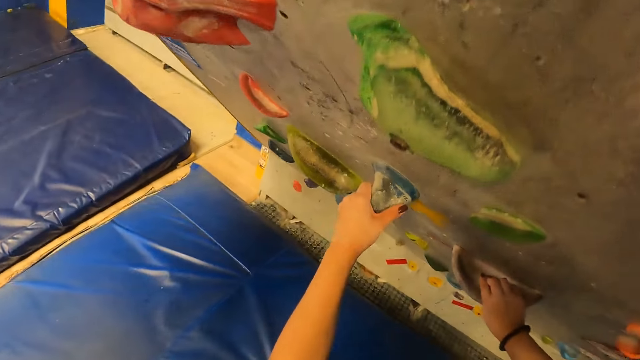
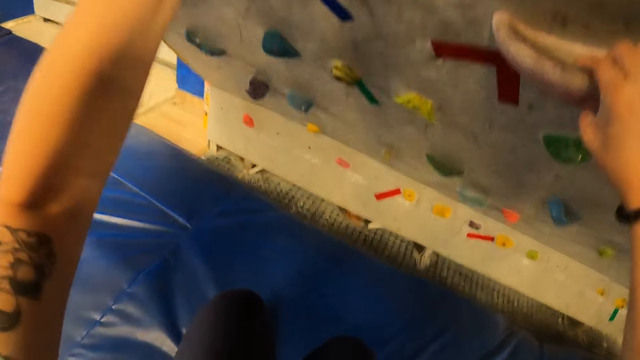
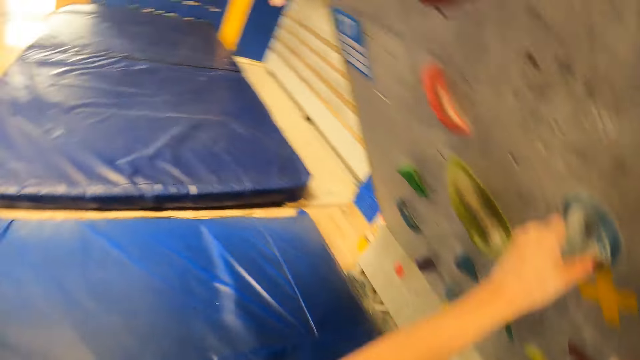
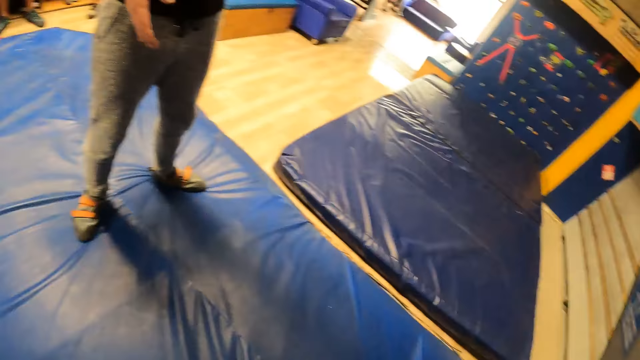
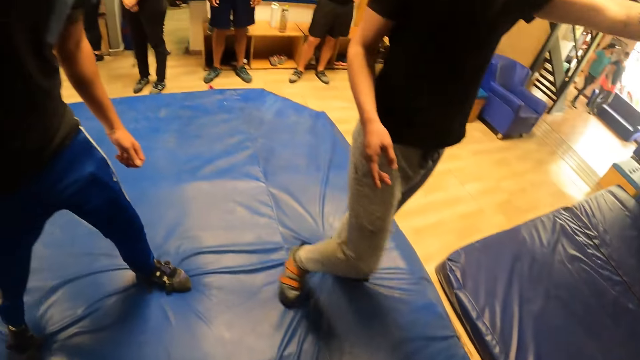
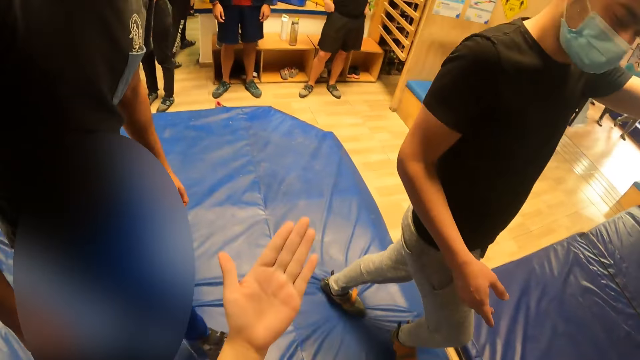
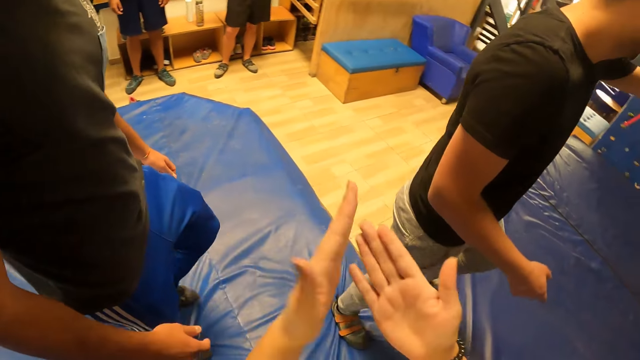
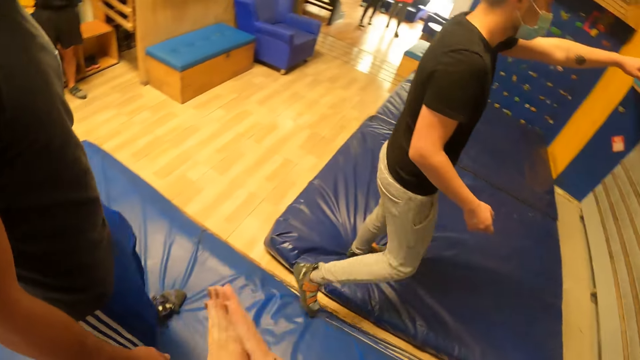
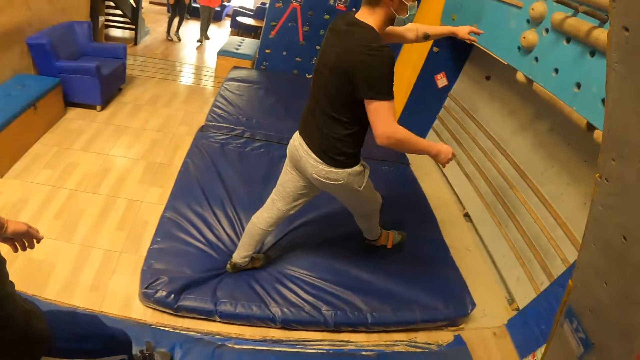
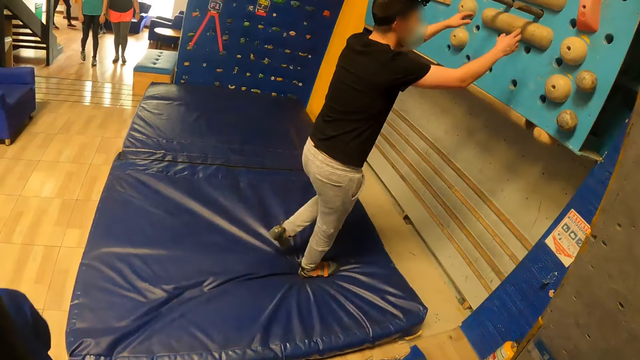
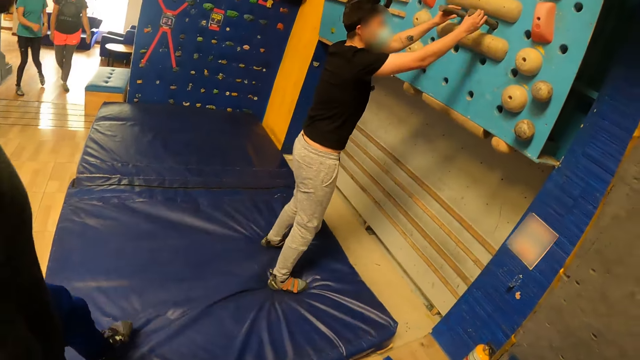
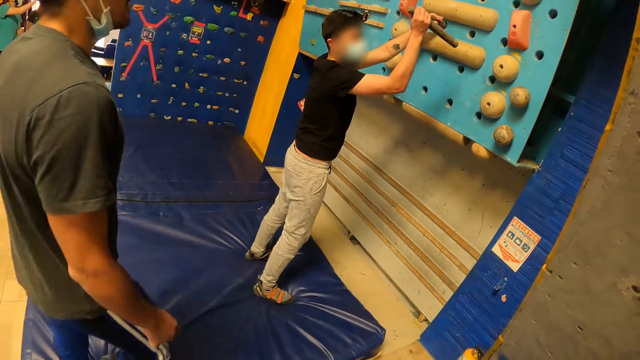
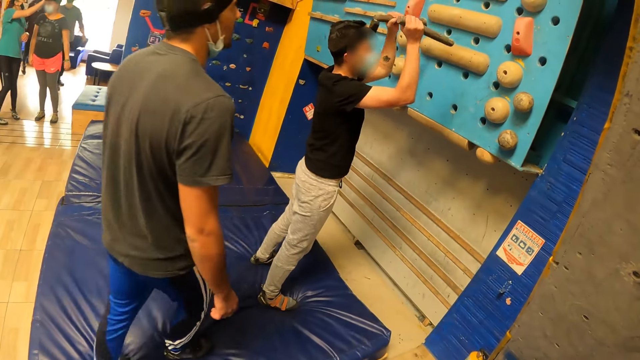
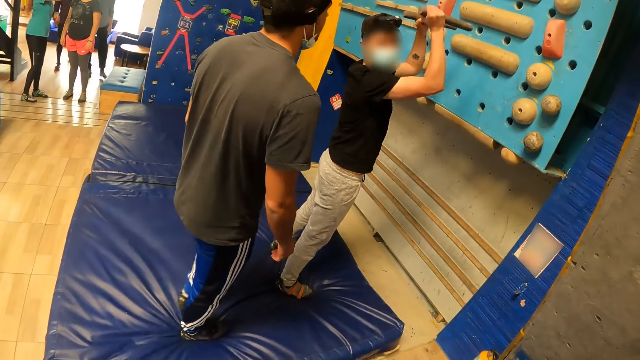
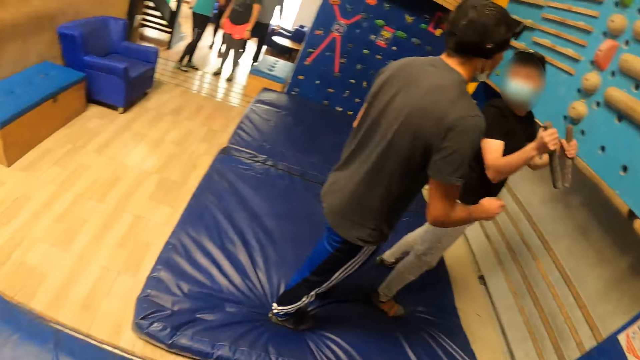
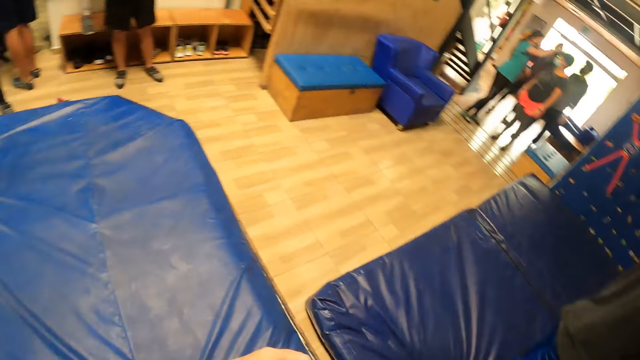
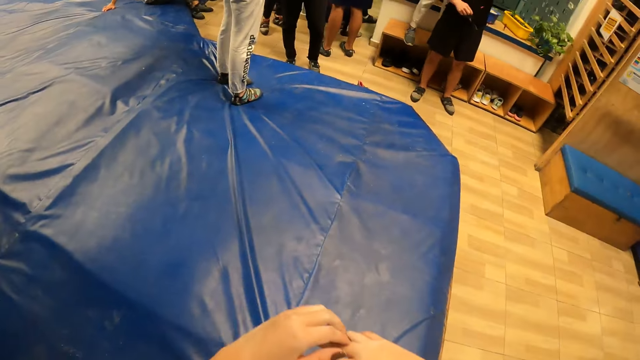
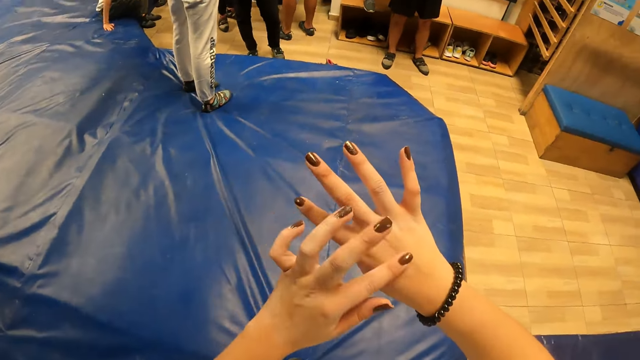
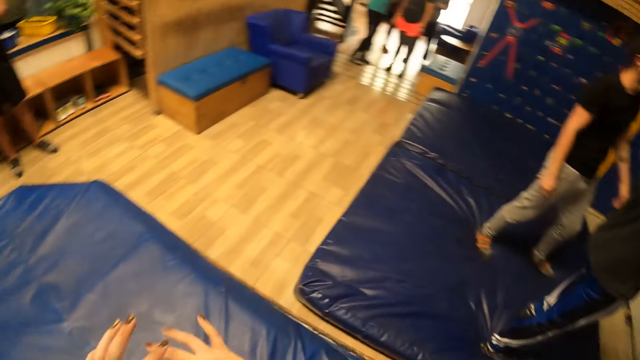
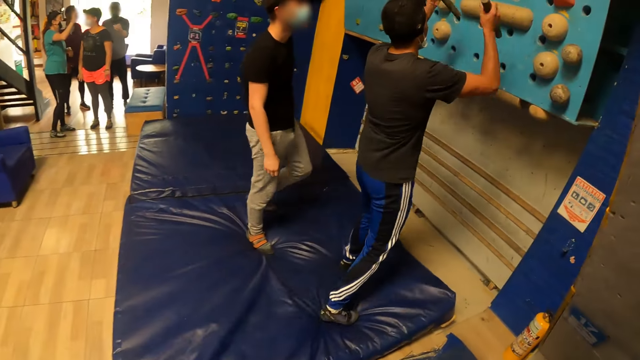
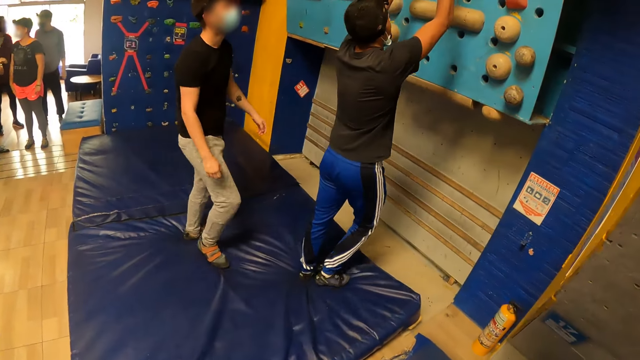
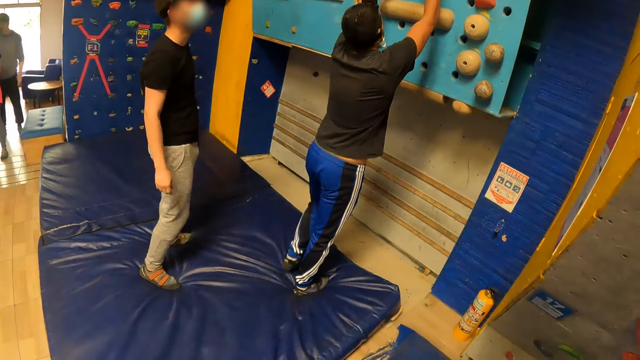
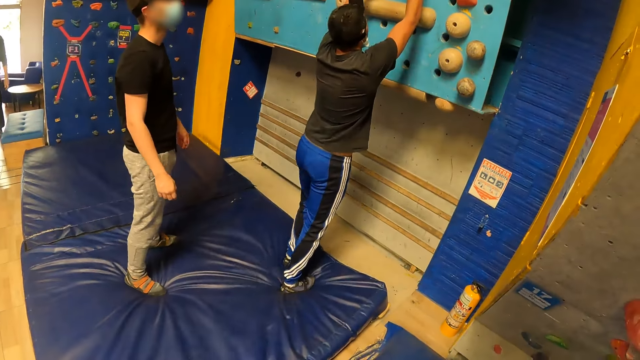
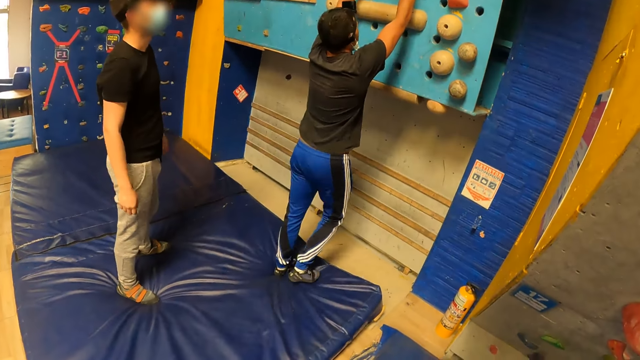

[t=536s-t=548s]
The camera wearer holds the climbing wall slab with both hands. She touches the wall. She rubs her palms together. A man pulls out a pair of pegs from a climbing ball. Another man moves towards the first man. The camera wearer rubs her right hand with her left hand. The other man climbs the climbing wall with the pair of pegs.

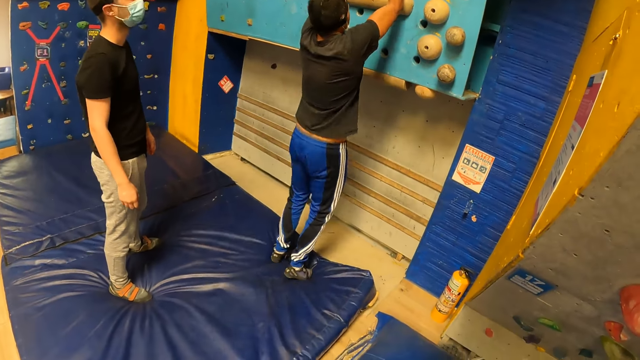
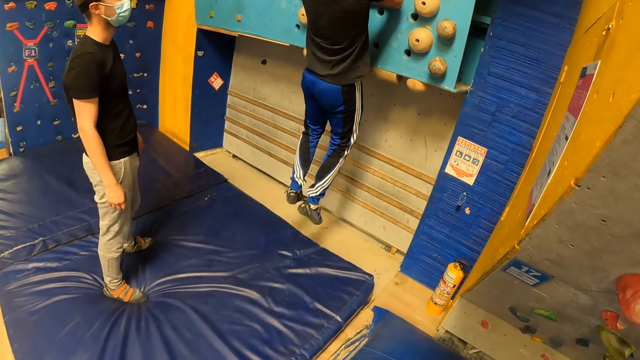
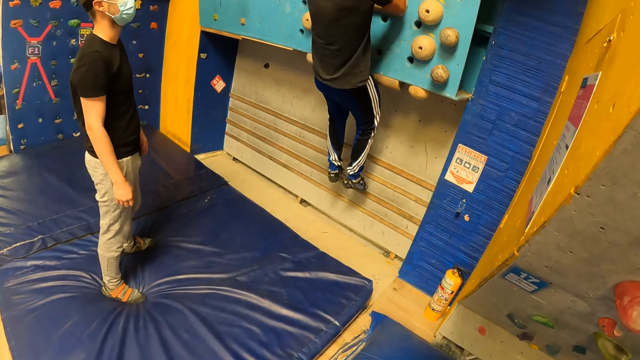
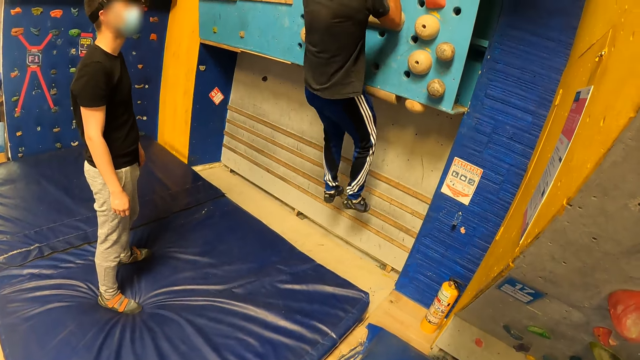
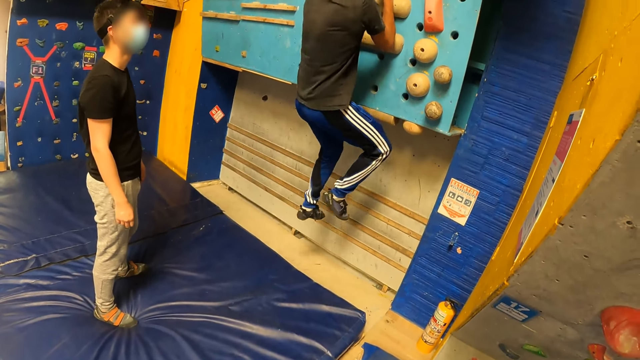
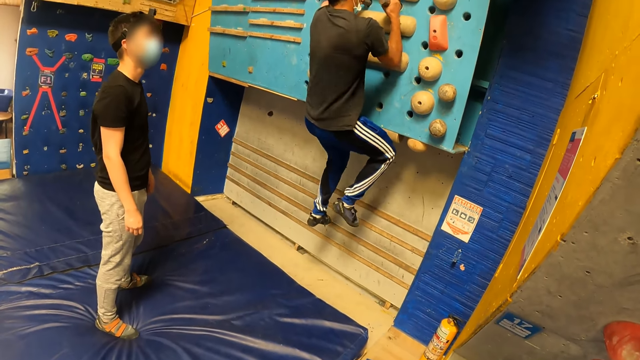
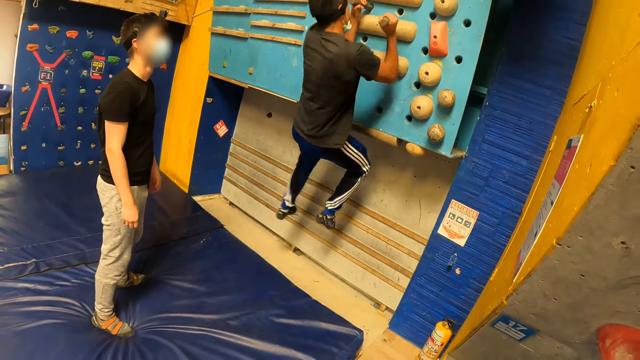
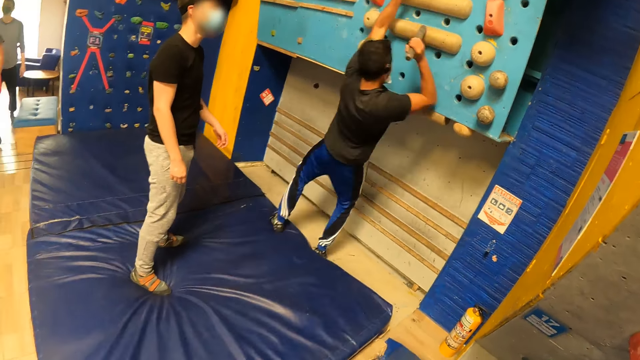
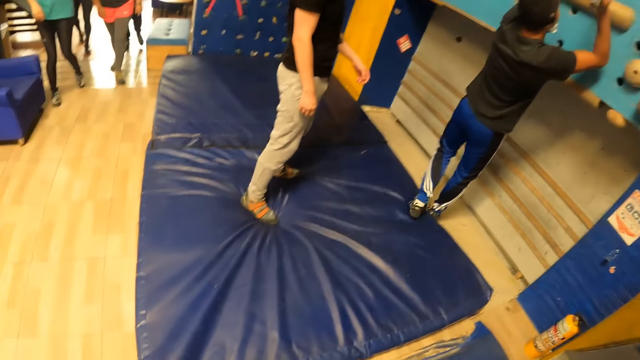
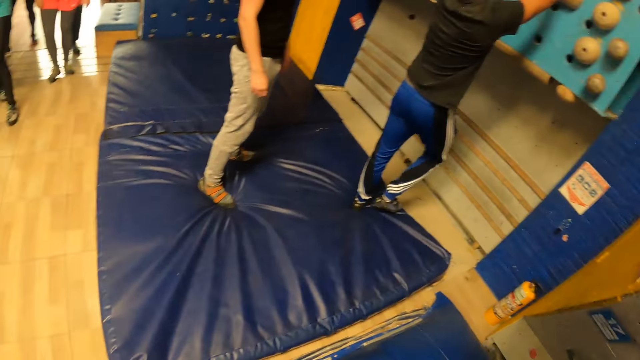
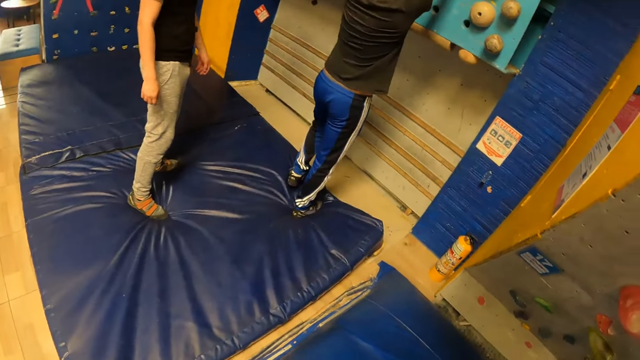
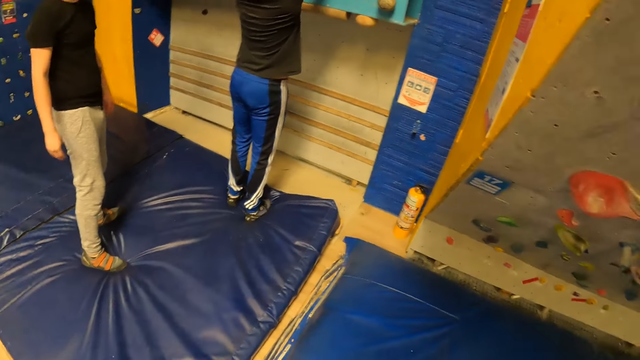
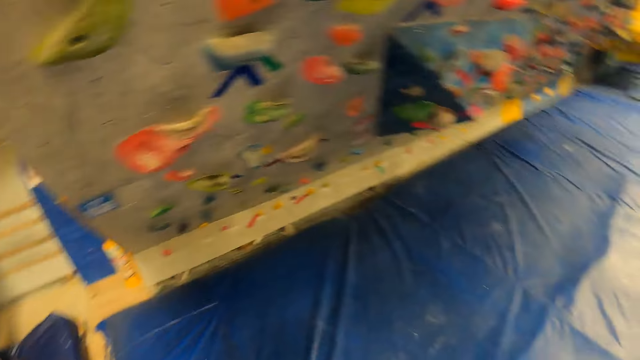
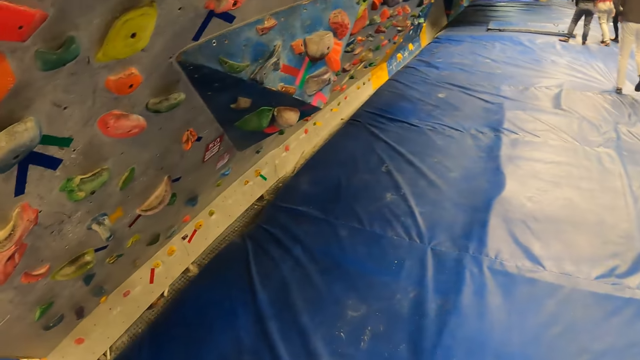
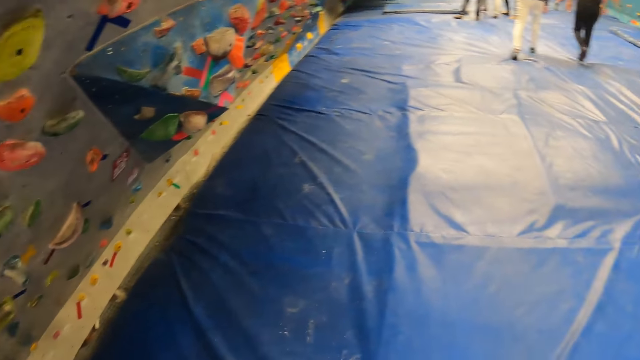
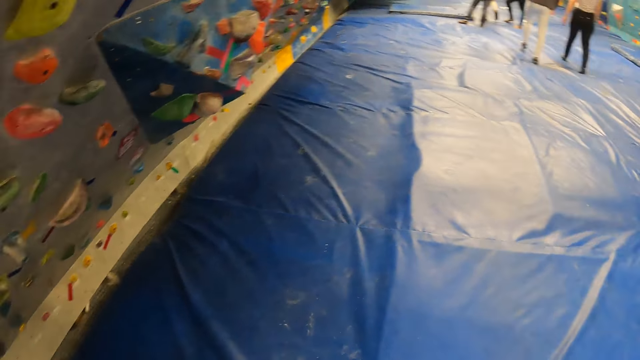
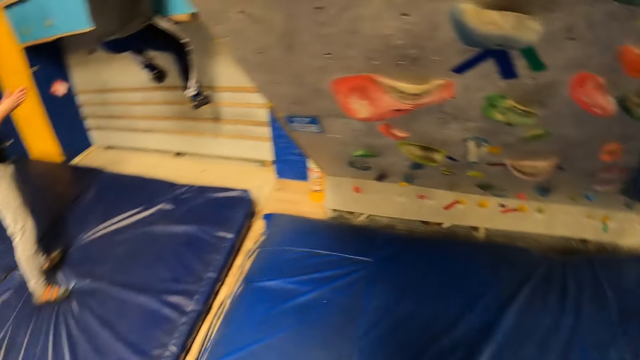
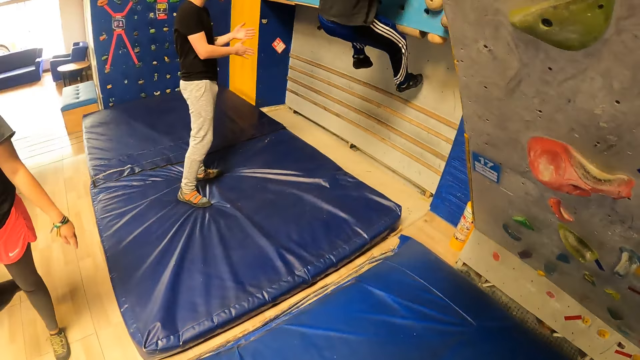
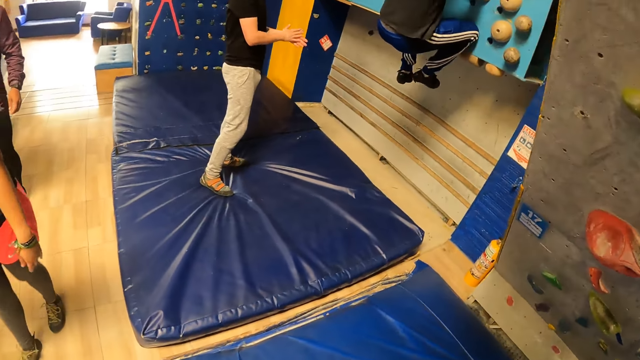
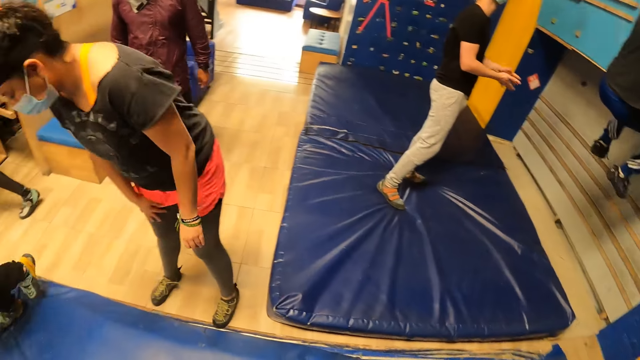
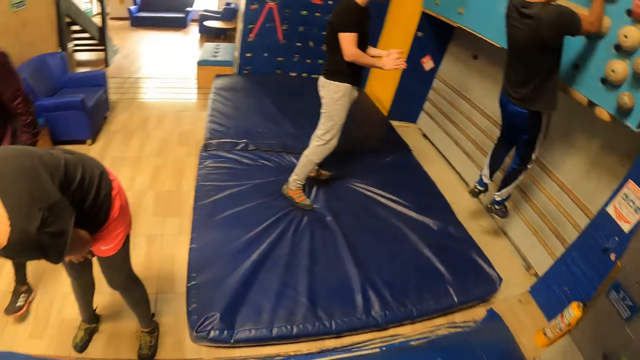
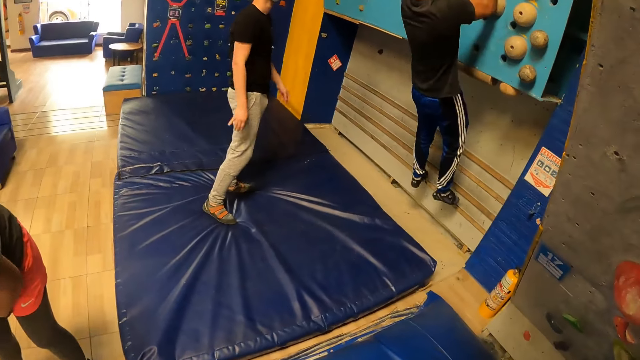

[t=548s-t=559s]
A man climbs the wall. The man climbs down the climbing wall. Another man climbs the wall. A lady bends.
